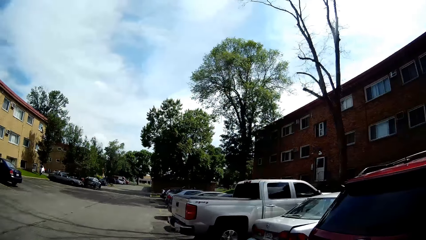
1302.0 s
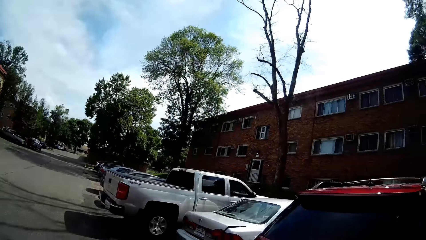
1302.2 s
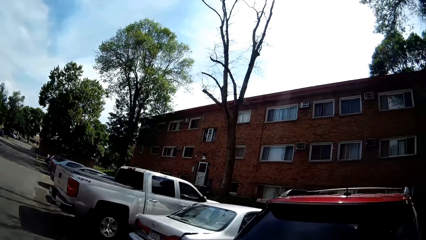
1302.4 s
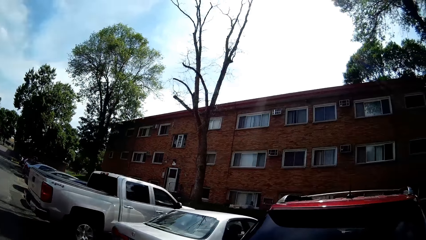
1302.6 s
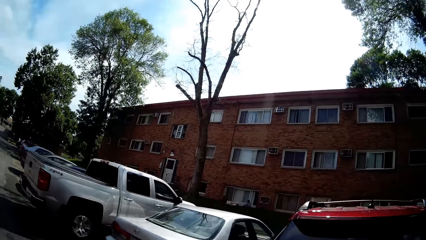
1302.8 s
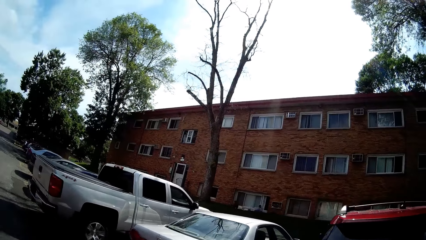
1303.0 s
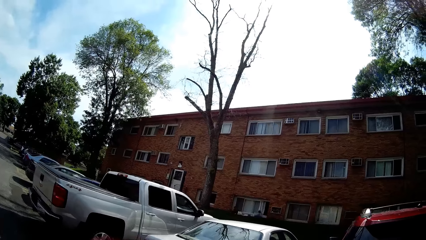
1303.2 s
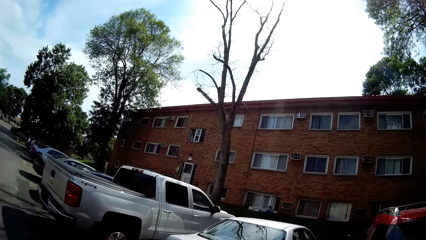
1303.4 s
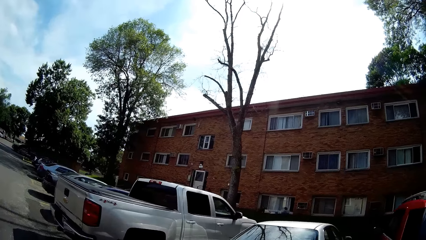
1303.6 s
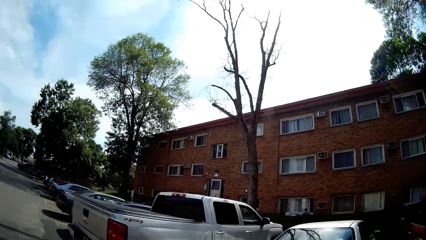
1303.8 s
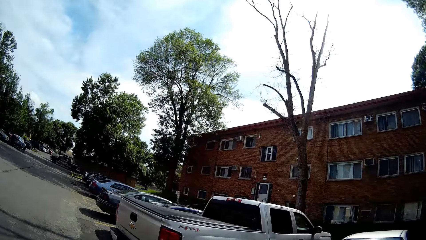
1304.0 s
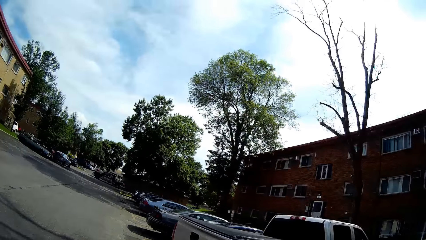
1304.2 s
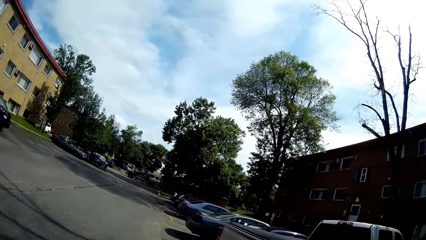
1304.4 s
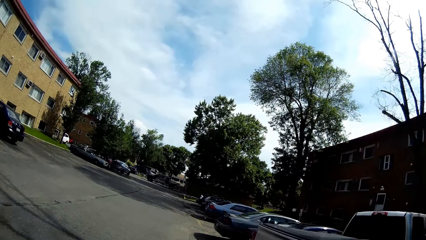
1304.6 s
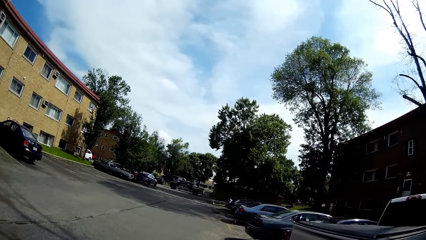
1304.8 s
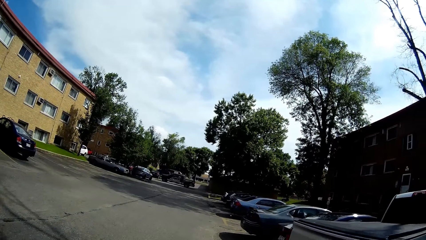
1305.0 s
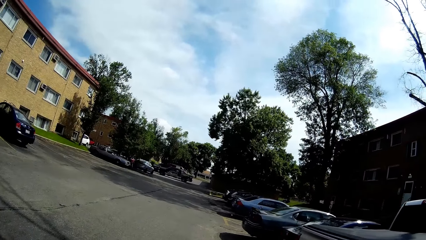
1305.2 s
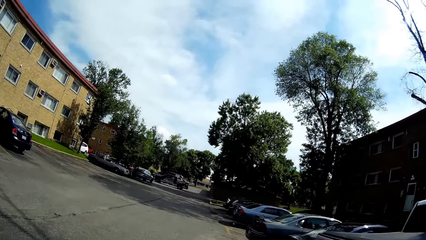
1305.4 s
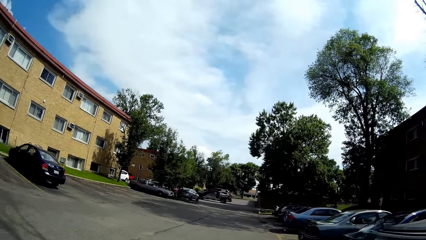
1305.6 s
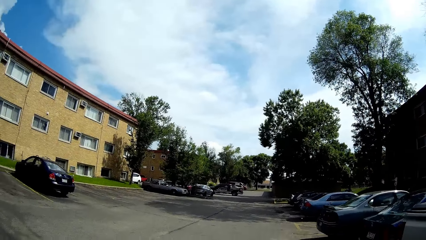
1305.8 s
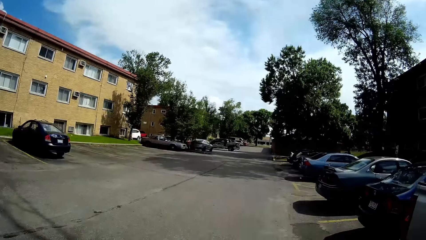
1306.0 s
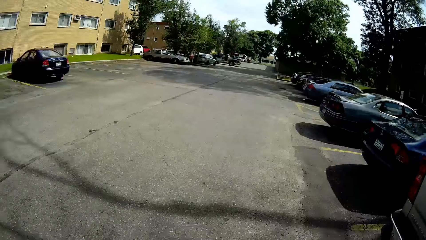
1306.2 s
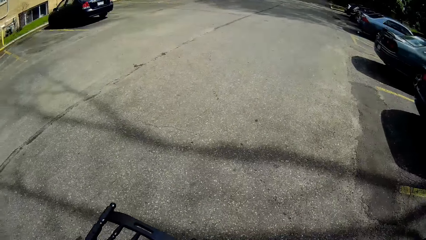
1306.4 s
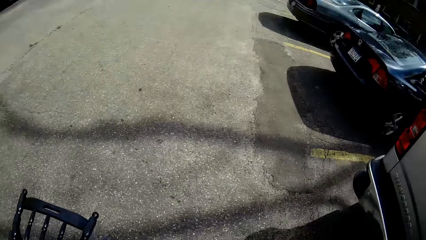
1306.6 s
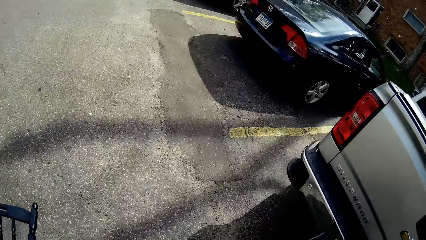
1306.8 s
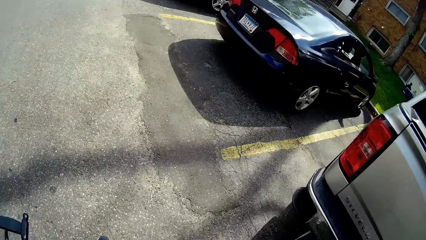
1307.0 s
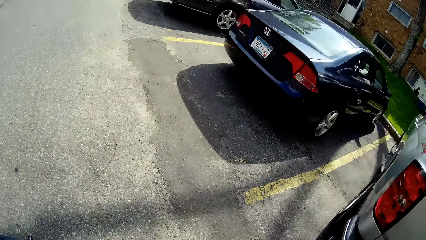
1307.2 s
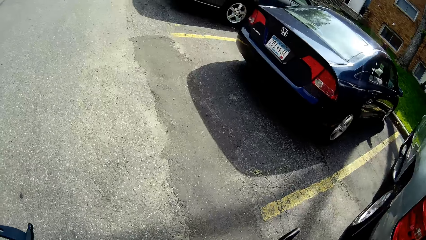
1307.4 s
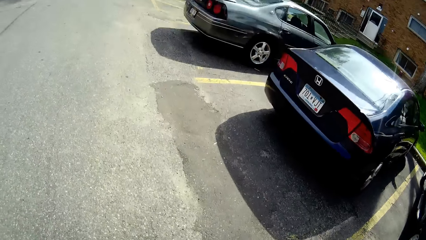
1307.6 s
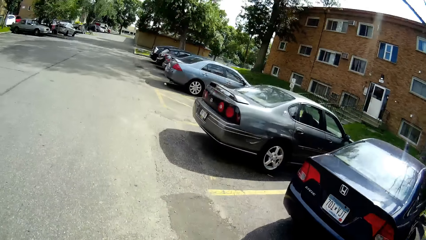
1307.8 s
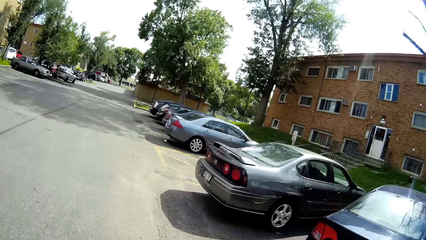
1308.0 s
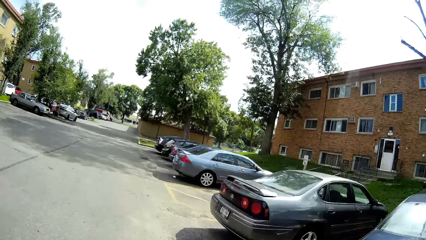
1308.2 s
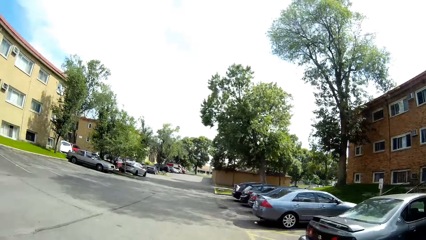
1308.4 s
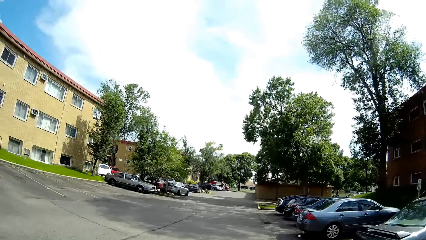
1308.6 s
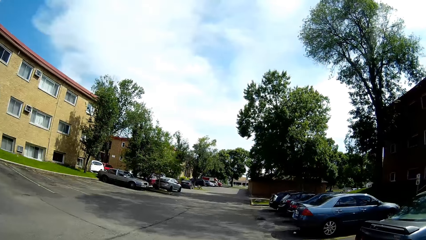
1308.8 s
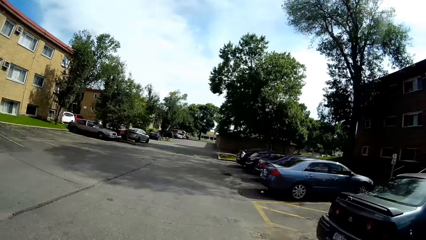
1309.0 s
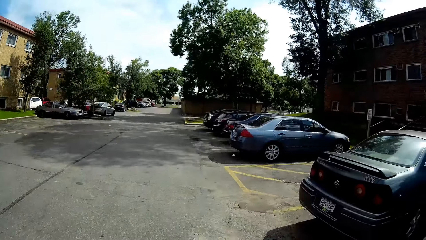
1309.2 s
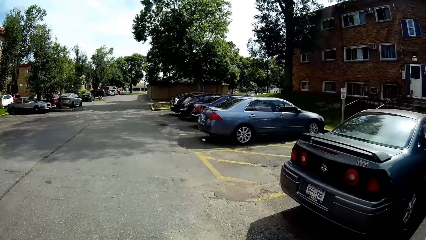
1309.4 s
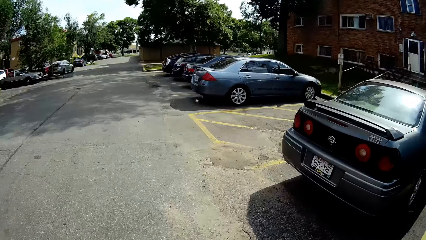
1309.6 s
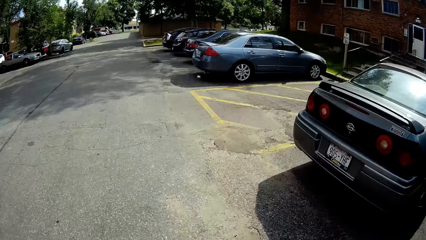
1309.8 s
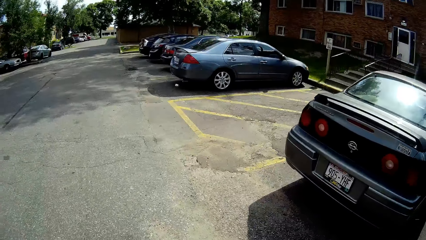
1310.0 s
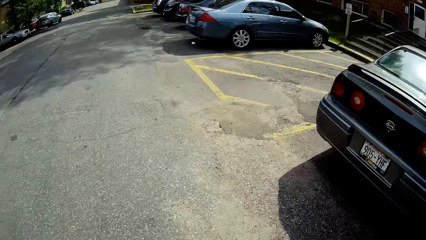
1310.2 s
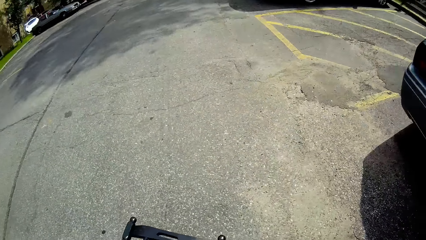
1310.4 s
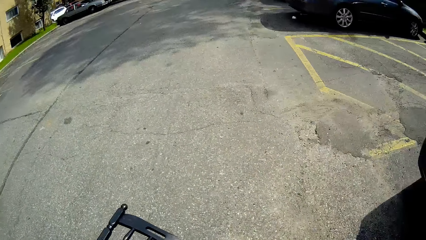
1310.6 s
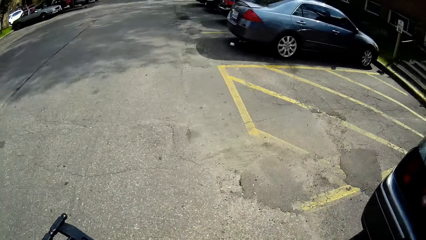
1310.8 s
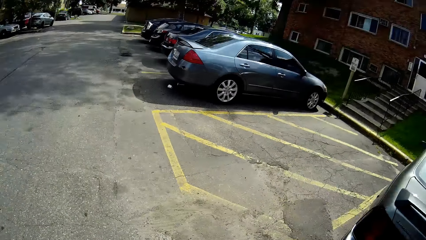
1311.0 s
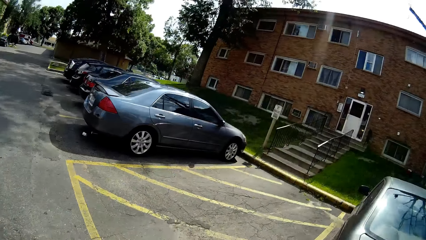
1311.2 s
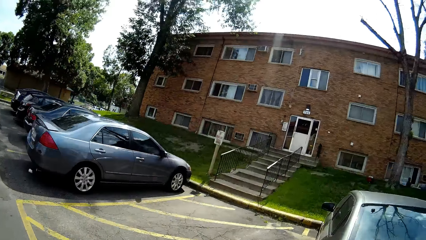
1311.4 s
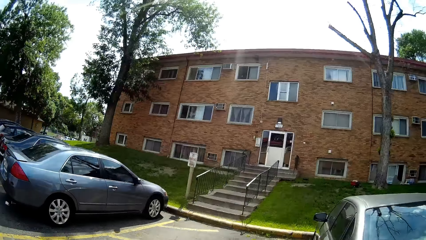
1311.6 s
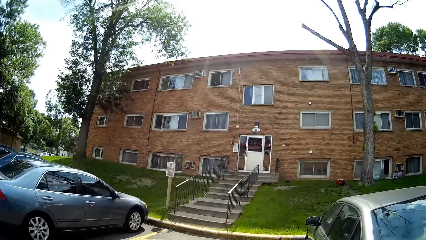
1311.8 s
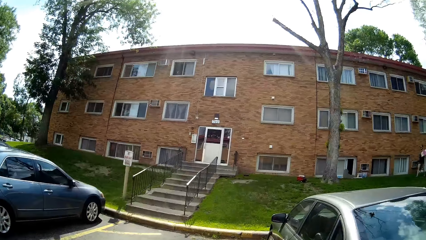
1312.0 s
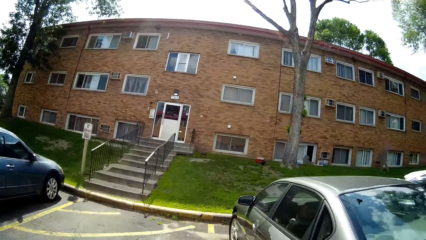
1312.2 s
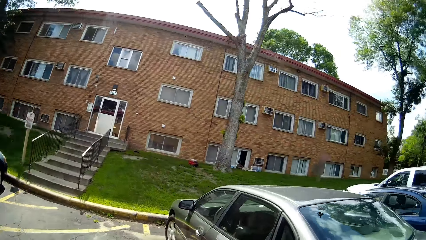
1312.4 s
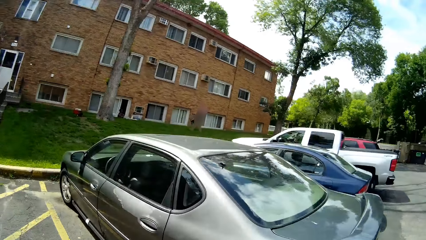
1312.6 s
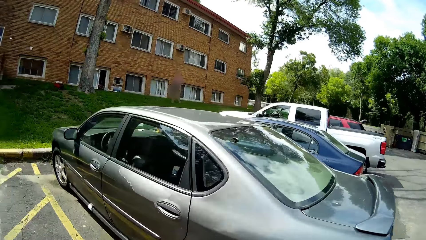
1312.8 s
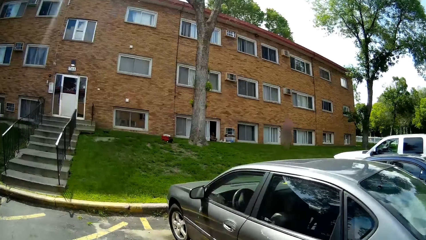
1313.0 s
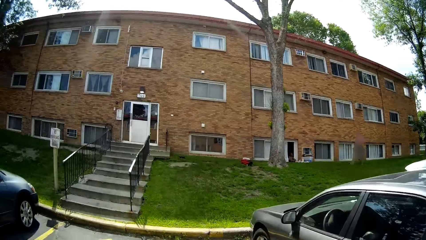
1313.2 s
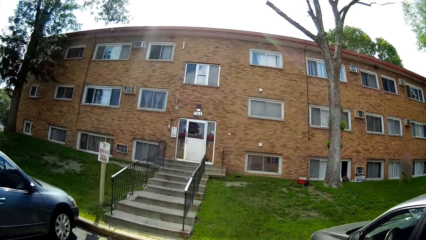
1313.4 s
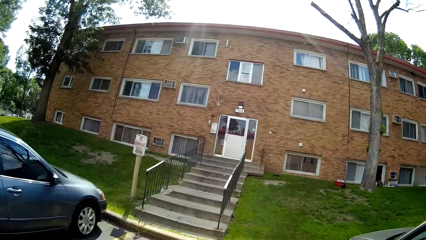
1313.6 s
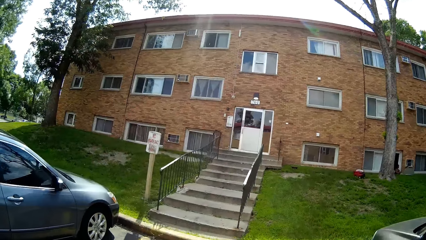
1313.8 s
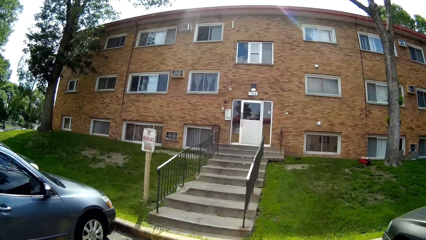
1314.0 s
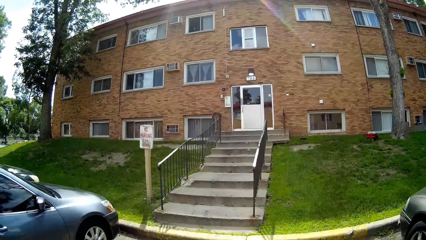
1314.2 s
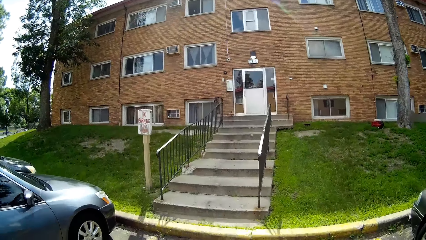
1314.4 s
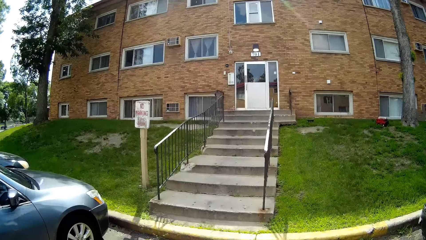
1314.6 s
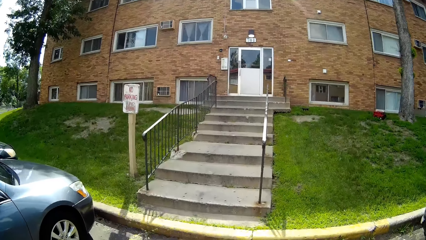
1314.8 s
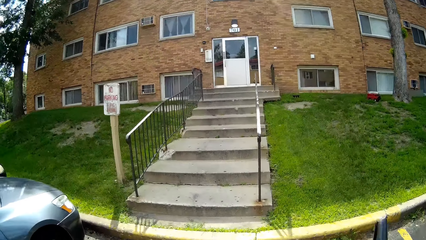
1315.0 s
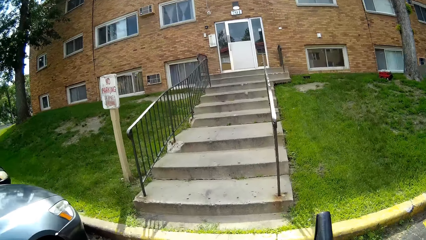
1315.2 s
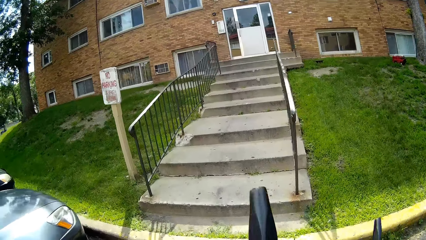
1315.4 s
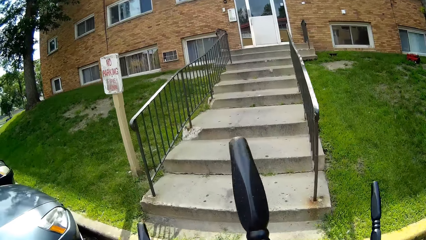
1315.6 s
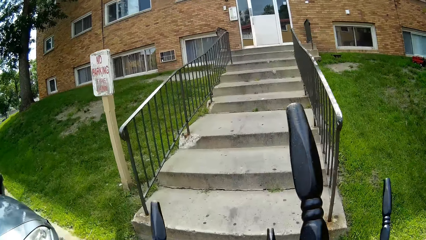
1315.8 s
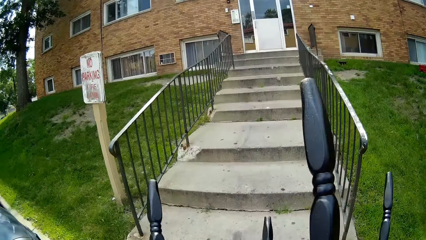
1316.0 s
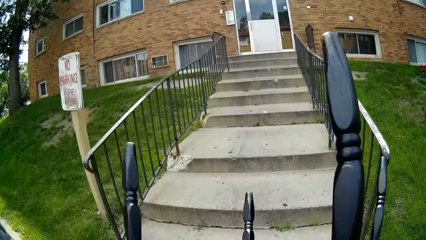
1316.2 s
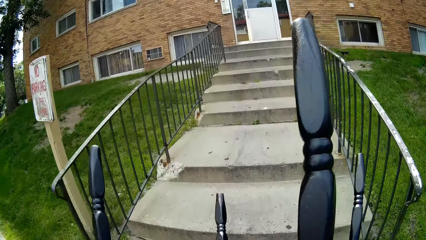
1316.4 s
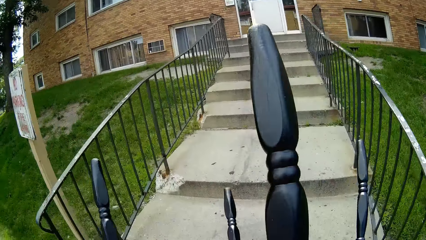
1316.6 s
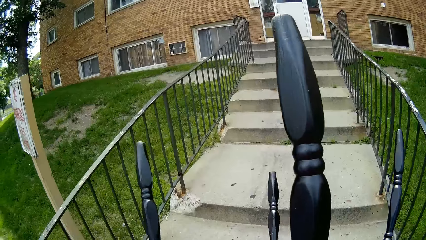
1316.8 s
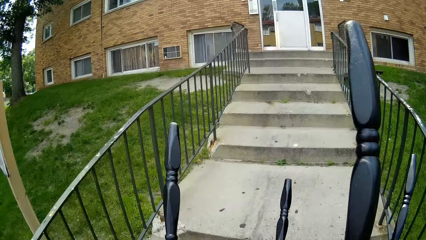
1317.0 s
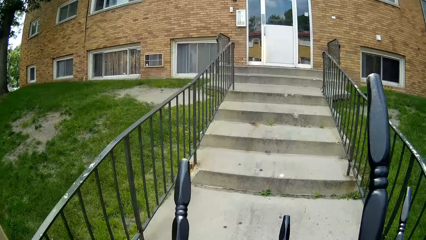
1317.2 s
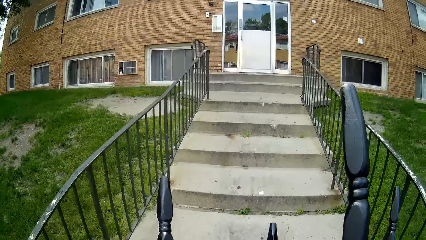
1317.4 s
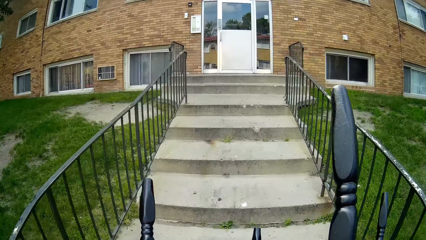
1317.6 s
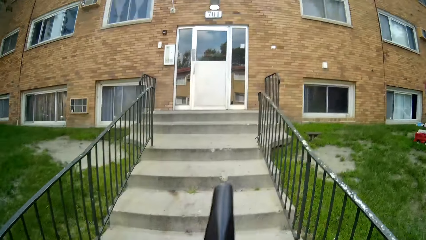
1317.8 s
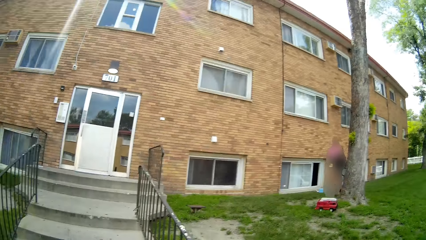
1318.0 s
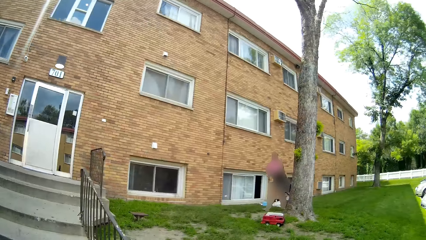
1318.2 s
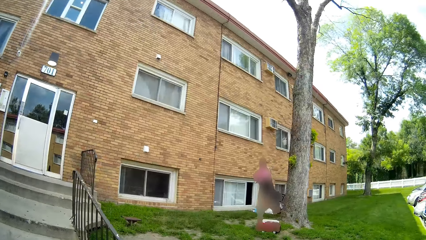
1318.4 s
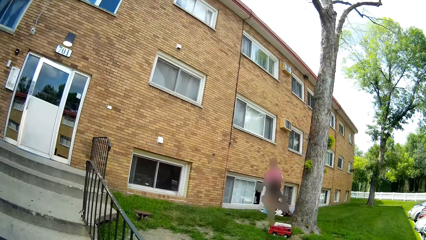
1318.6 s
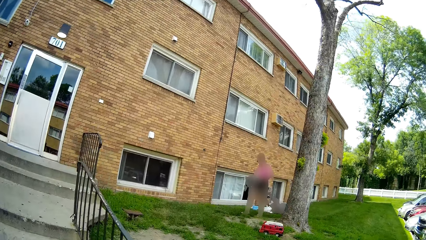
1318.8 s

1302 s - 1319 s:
The camera wearer interacts with a boy or kids. They walk carrying the chair.
